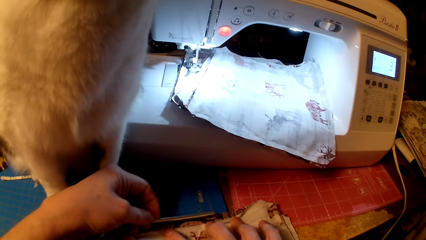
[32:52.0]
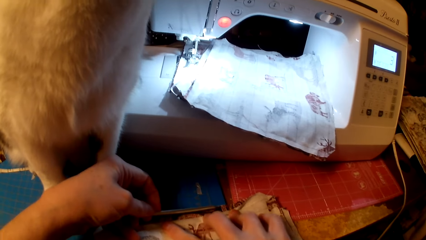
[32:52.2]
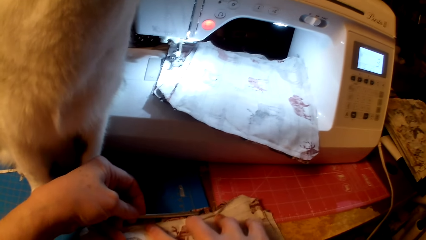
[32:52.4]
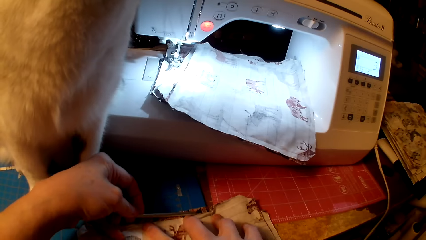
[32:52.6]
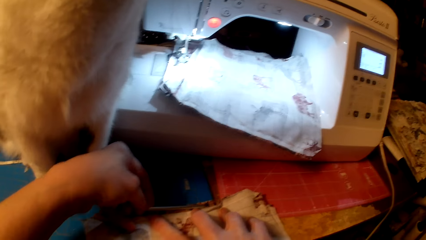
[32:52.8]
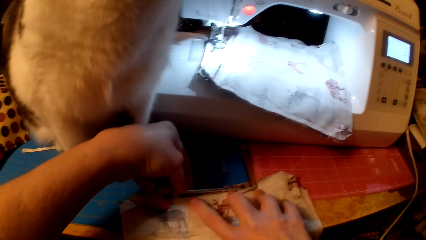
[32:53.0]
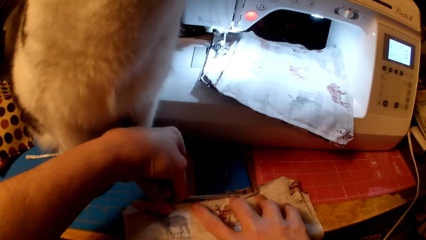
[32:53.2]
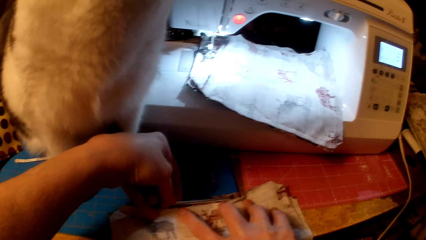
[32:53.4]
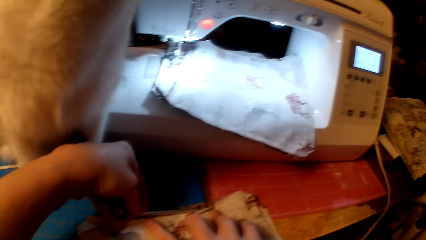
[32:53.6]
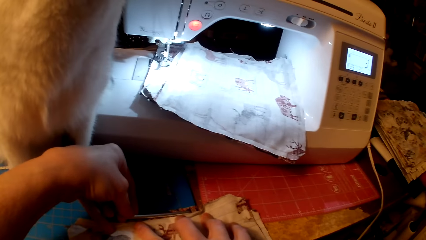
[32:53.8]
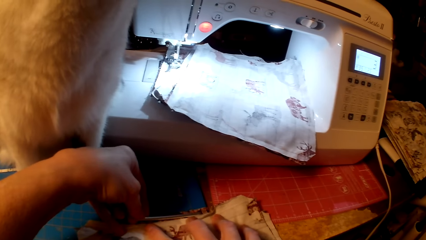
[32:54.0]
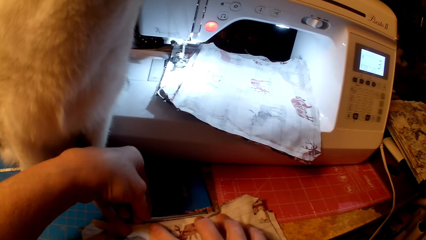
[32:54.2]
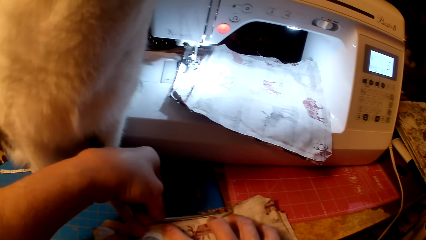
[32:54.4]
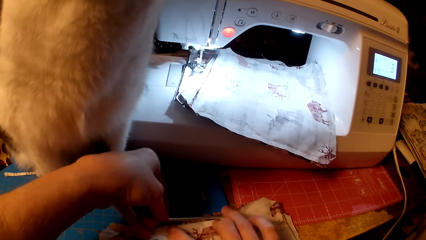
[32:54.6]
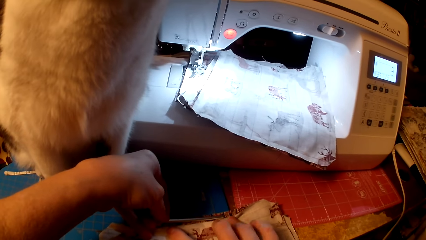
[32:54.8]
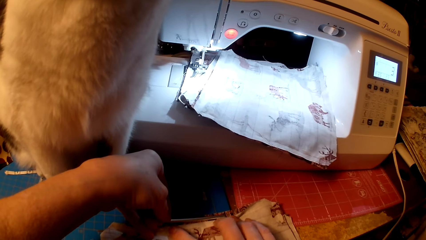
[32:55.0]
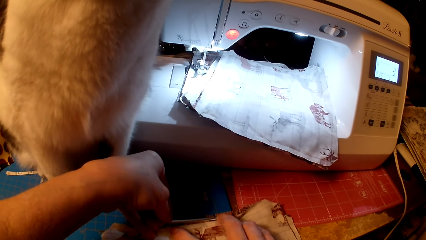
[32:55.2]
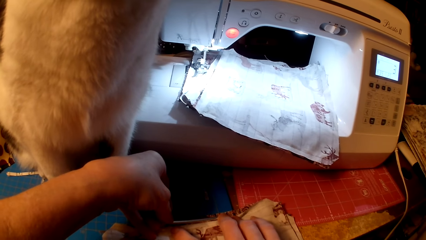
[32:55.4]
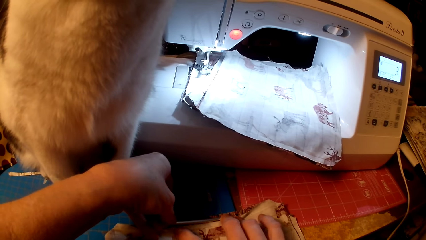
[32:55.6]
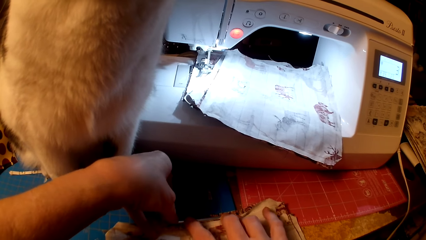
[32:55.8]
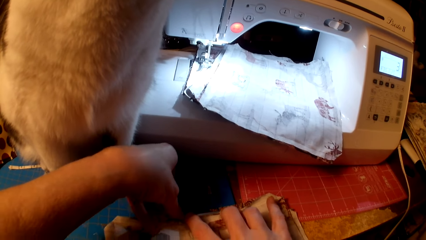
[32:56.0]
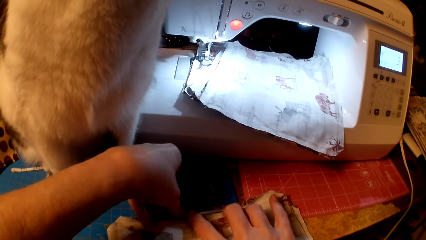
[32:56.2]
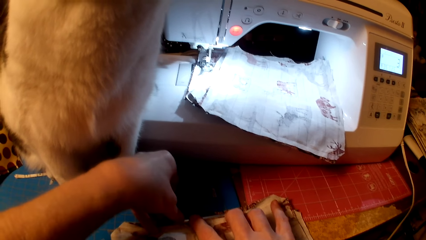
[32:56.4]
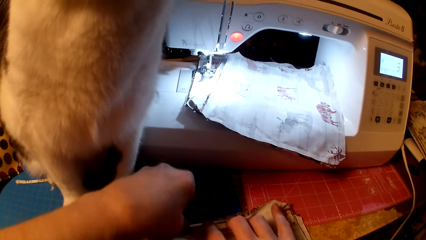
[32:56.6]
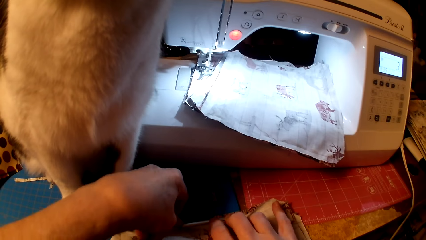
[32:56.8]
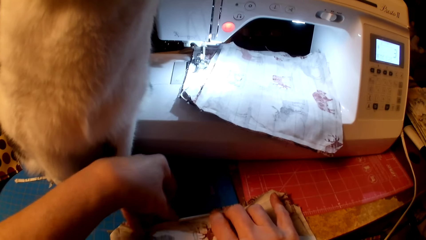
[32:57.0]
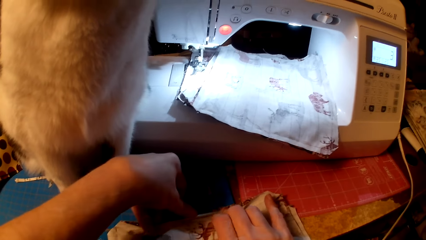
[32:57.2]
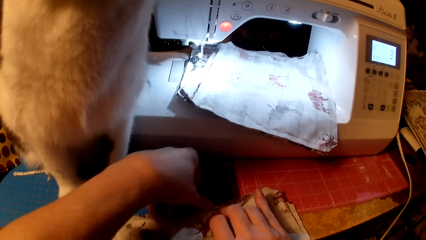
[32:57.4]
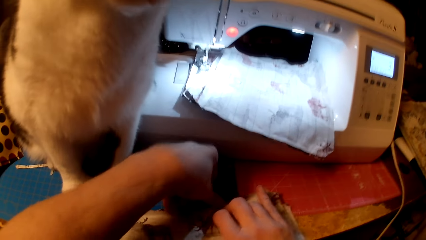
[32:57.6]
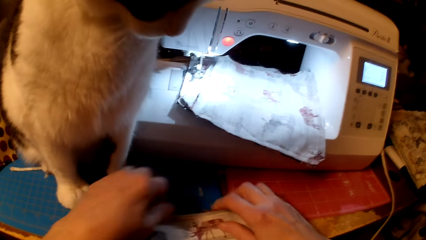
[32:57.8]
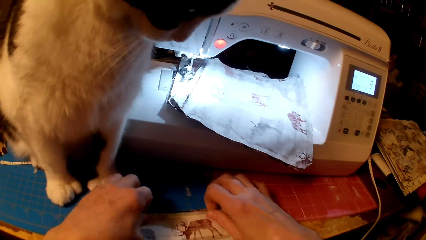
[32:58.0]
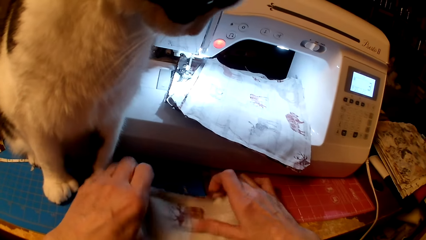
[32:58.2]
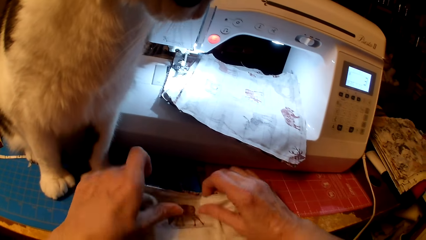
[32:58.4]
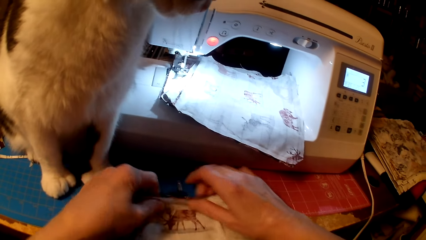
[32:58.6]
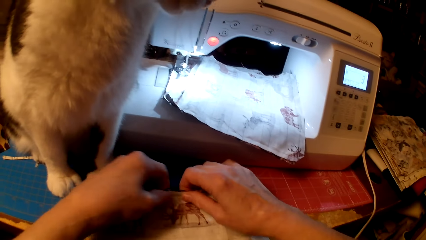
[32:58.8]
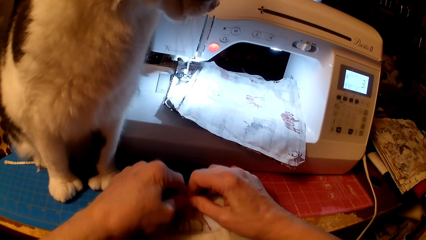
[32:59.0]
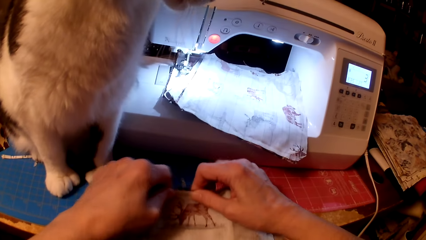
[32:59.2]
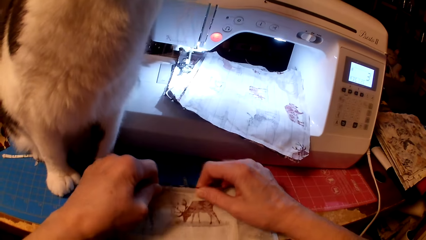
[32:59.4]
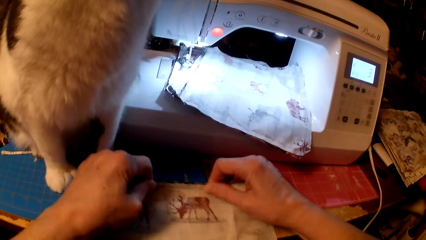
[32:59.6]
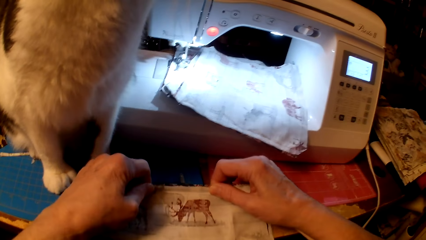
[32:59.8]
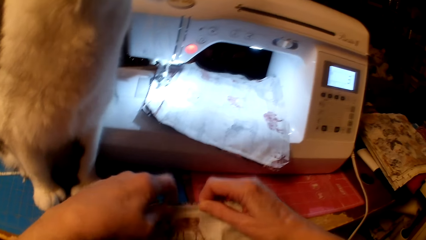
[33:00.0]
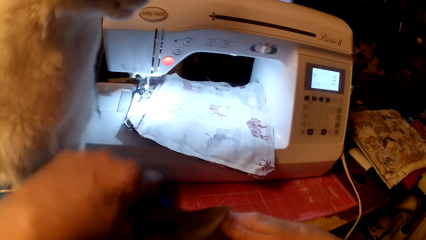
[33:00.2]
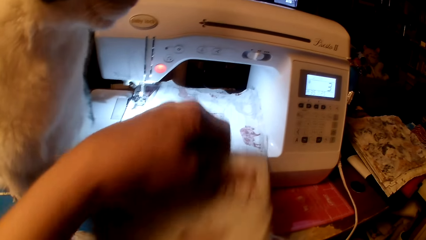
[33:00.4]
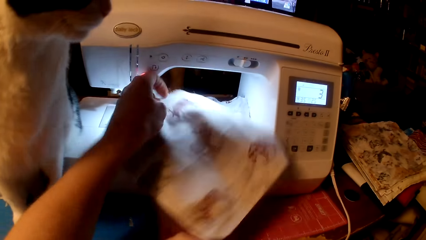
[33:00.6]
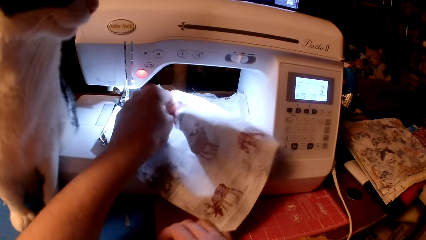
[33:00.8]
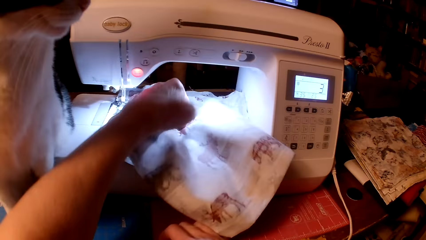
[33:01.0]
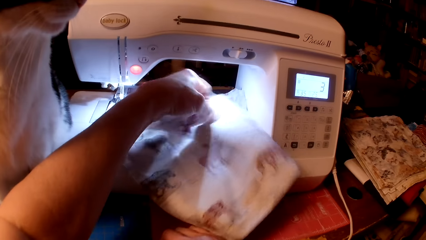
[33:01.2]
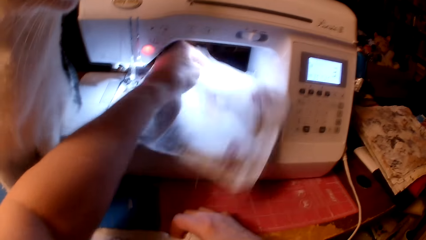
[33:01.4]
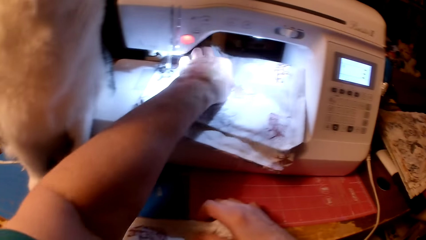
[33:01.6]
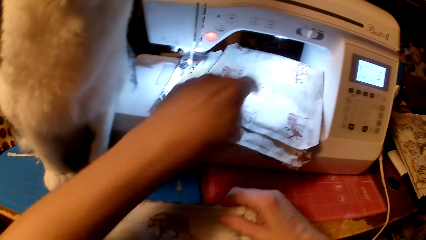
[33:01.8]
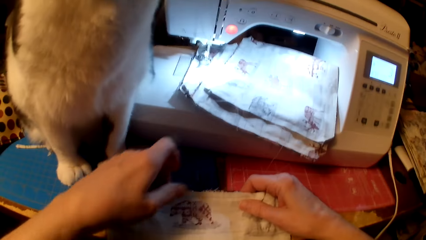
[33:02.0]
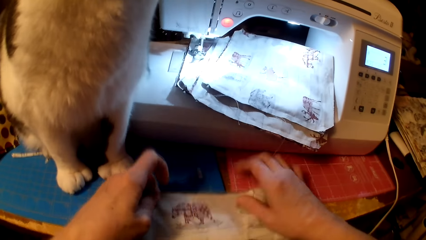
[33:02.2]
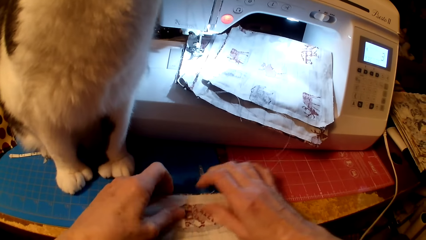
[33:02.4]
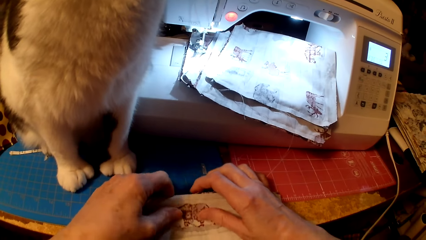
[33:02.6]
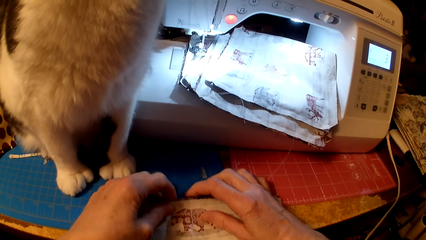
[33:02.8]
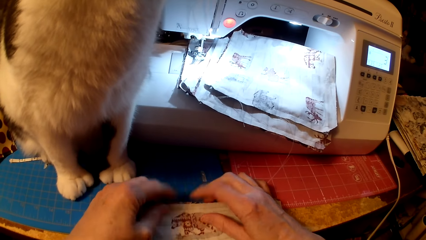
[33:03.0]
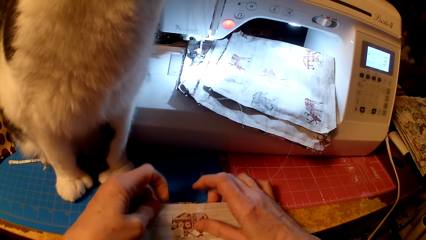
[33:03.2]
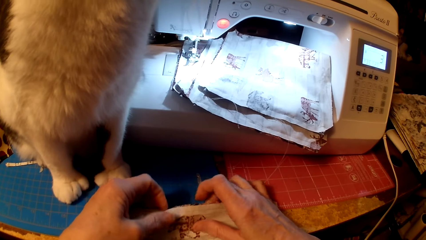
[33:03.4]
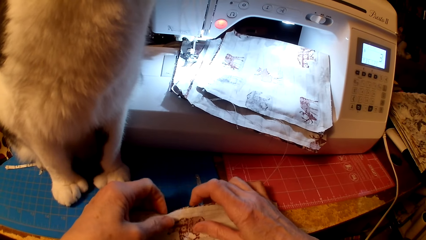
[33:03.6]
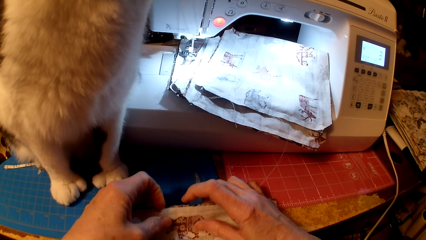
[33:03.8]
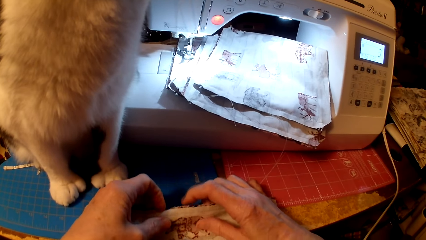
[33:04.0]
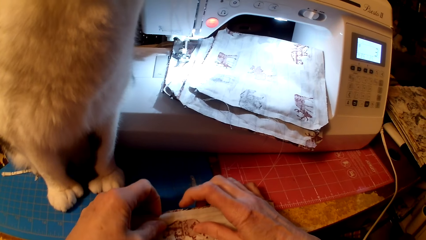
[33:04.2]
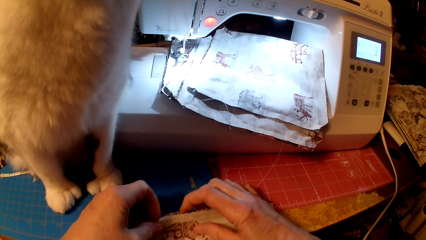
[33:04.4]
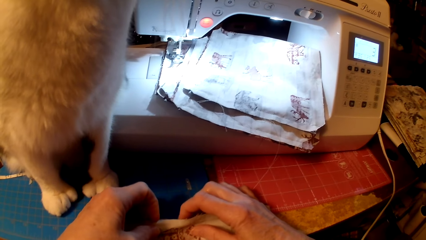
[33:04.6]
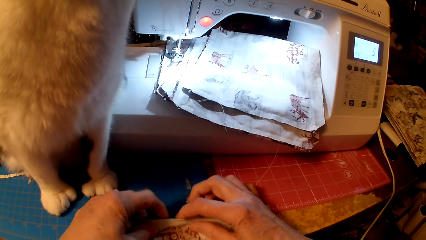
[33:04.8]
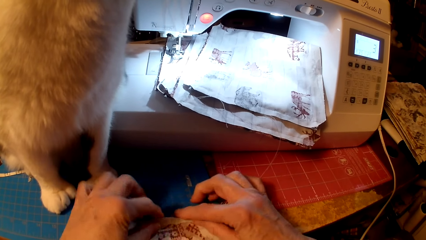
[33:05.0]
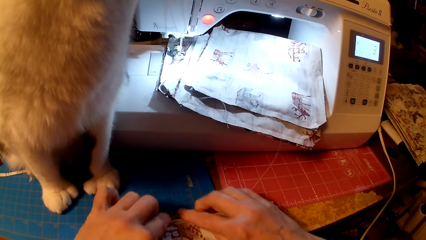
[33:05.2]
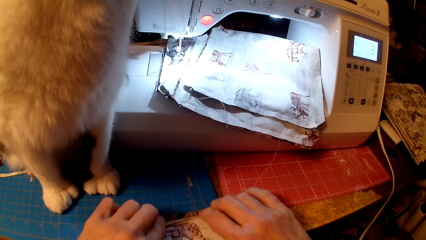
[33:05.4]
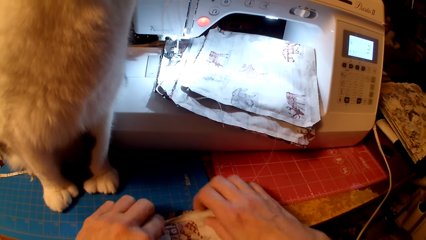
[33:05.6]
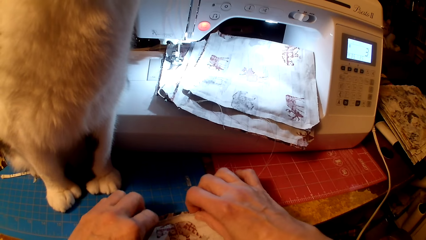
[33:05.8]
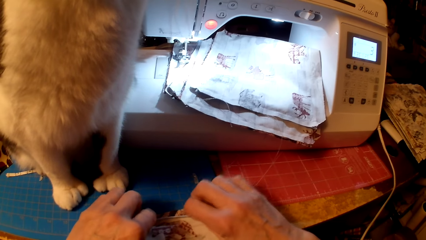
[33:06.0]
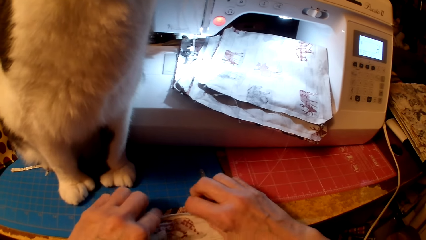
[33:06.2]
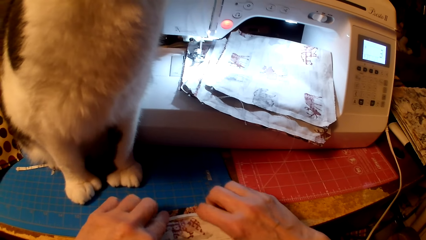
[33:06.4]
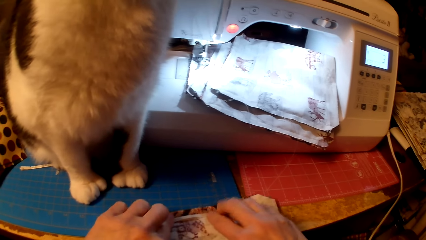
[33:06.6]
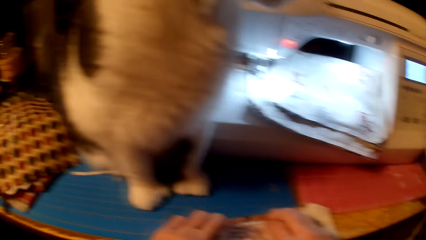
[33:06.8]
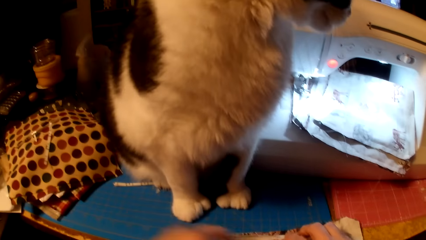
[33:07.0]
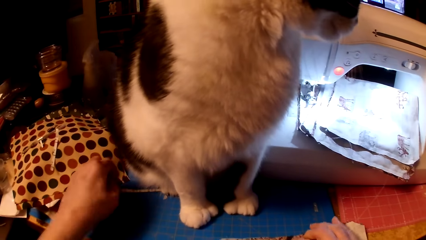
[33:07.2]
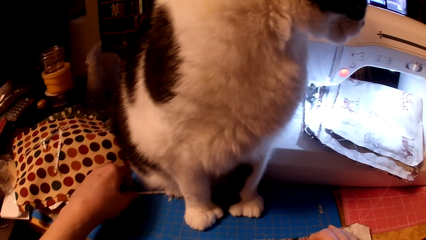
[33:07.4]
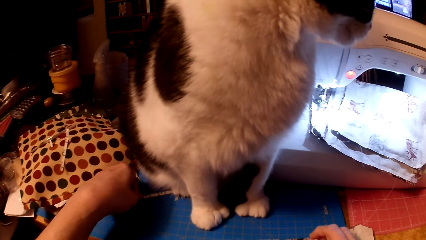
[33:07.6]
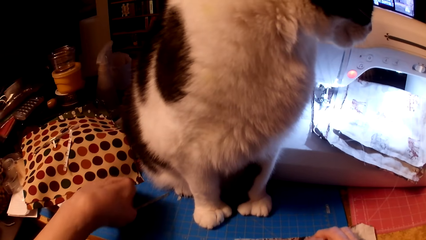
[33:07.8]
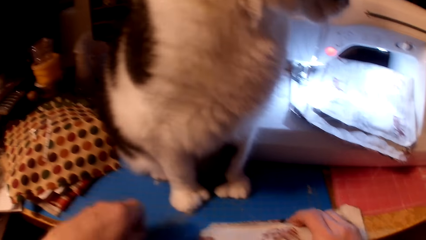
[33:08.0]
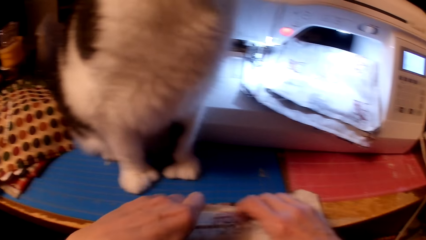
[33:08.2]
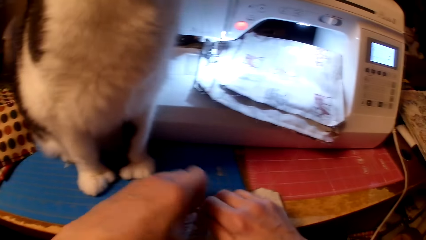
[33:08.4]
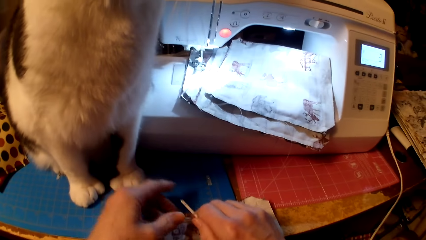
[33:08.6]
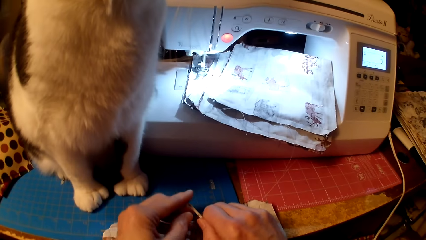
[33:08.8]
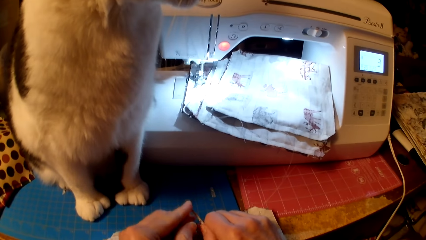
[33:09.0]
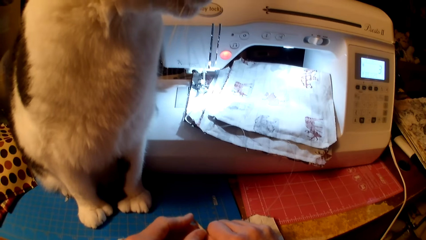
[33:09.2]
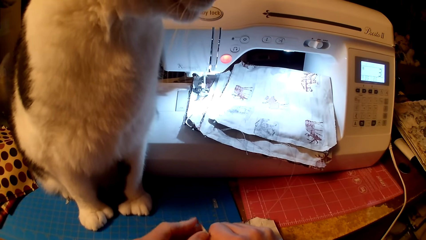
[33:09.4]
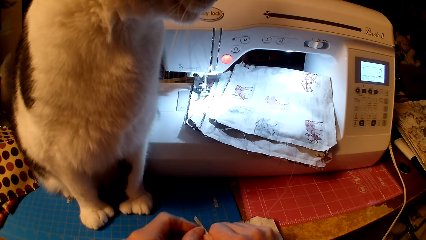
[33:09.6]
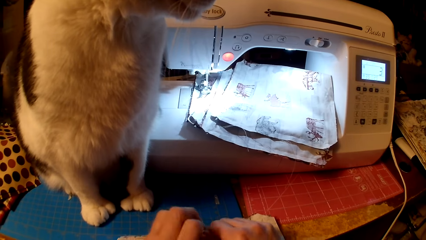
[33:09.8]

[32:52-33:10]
The camera wearer puts the bridge strip in the bag or pillow cushion edges. They straighten the bridge strip, press the pillow cushion, and put the bag on the sewing machine. They separate the bag edges, fold the pillow cushion, and pick a bridge strip.
